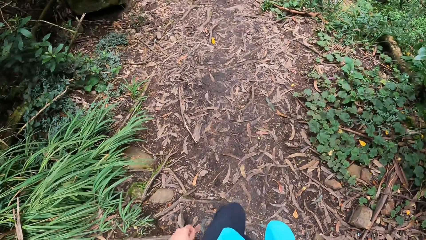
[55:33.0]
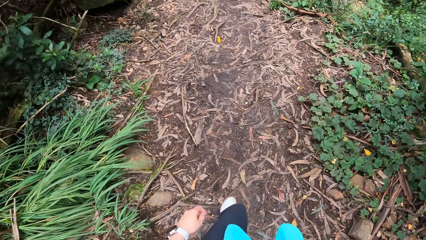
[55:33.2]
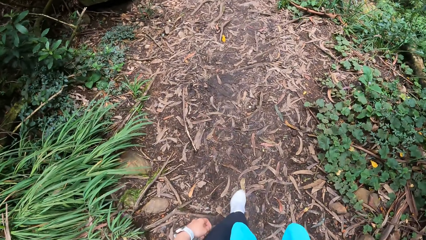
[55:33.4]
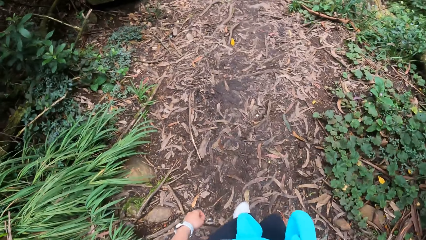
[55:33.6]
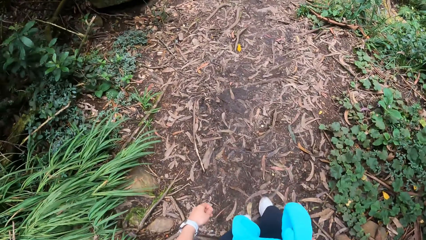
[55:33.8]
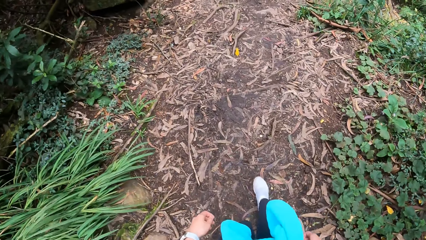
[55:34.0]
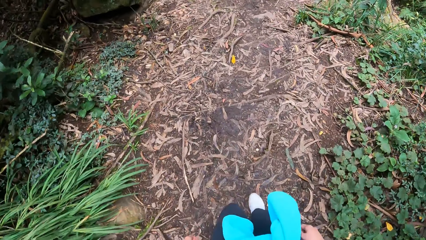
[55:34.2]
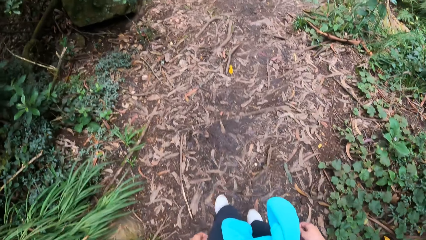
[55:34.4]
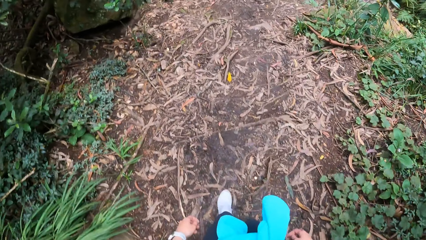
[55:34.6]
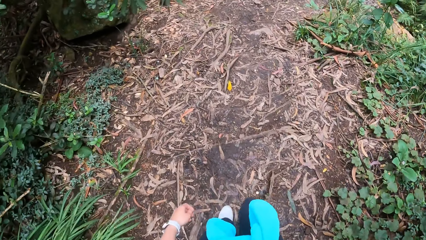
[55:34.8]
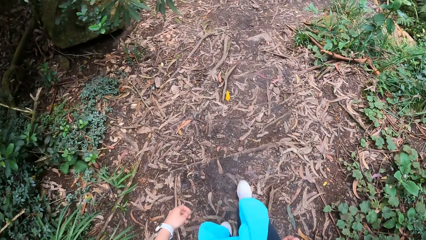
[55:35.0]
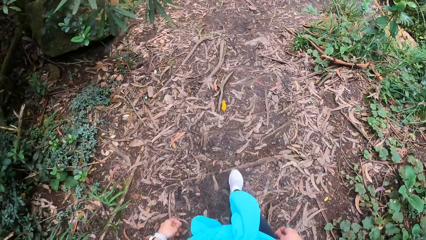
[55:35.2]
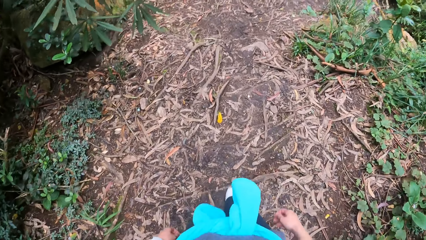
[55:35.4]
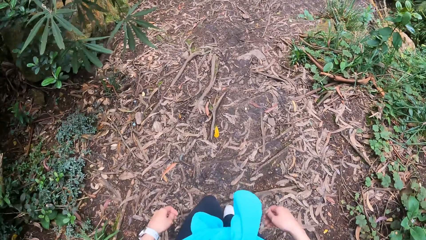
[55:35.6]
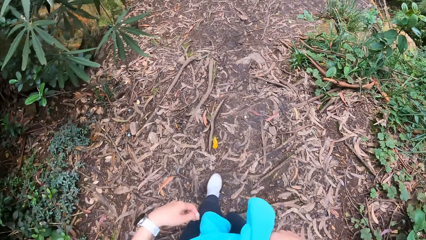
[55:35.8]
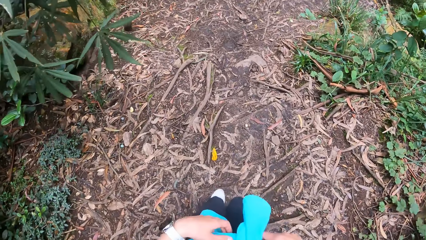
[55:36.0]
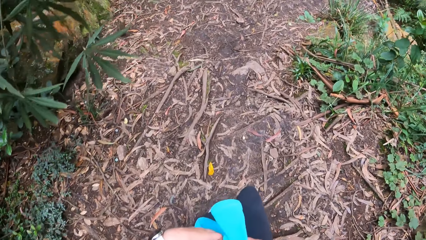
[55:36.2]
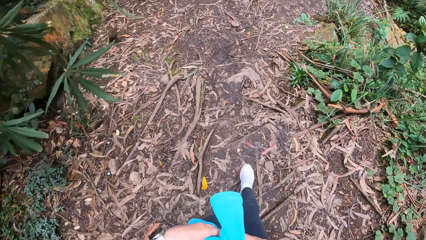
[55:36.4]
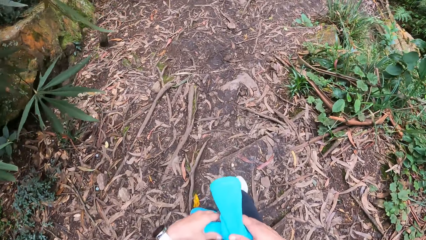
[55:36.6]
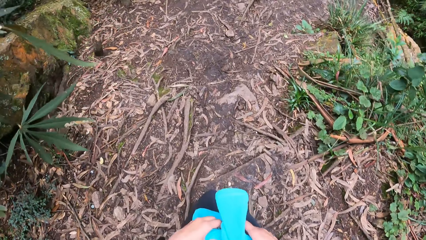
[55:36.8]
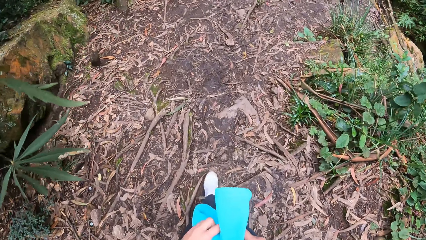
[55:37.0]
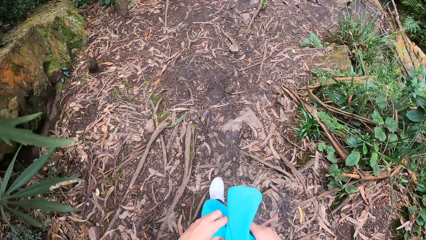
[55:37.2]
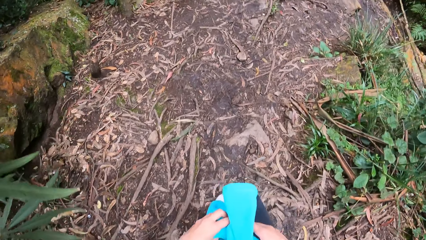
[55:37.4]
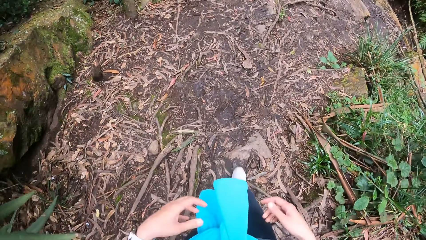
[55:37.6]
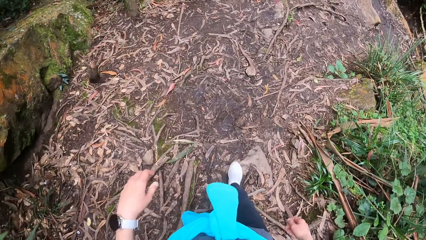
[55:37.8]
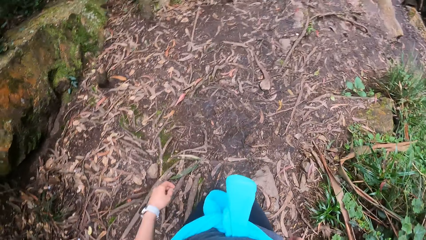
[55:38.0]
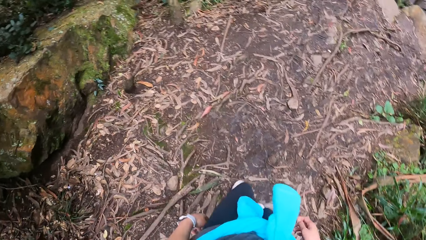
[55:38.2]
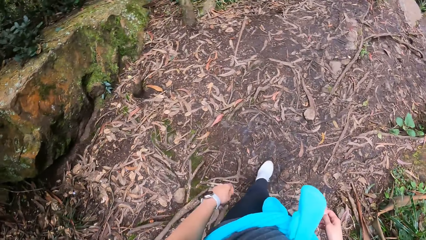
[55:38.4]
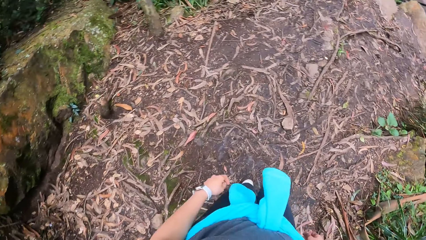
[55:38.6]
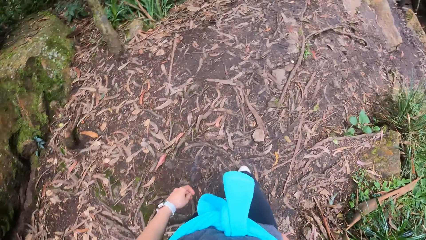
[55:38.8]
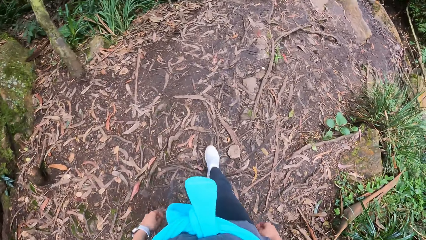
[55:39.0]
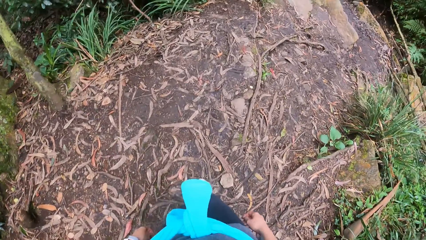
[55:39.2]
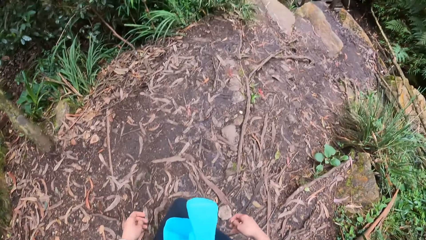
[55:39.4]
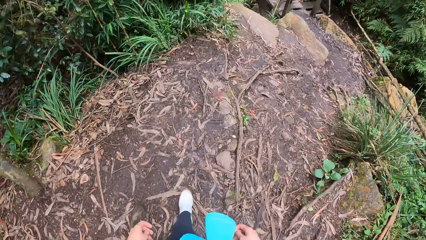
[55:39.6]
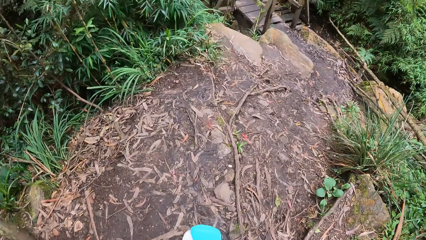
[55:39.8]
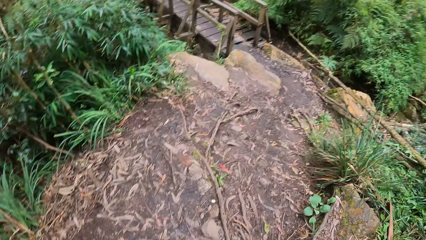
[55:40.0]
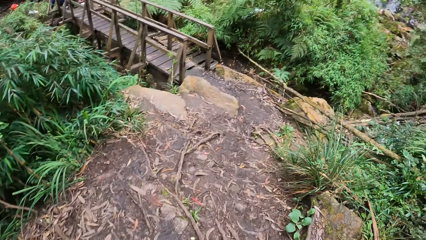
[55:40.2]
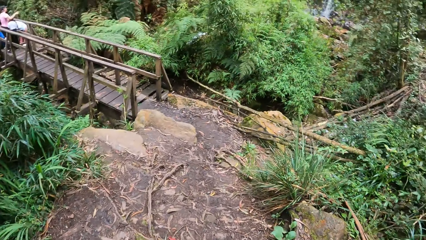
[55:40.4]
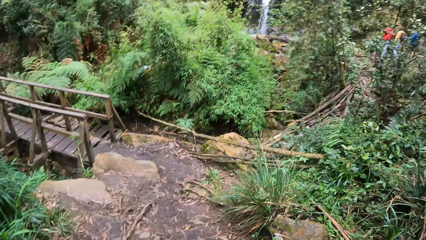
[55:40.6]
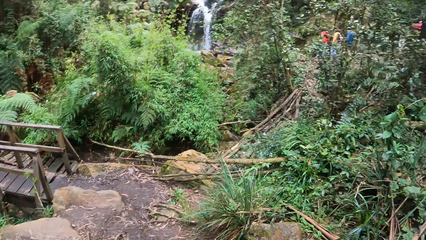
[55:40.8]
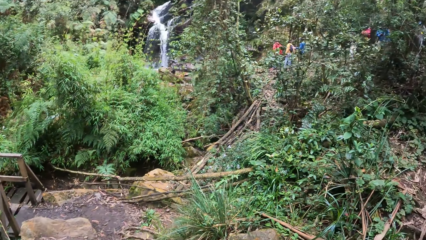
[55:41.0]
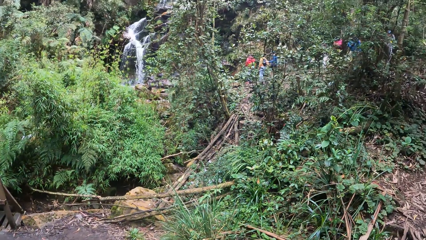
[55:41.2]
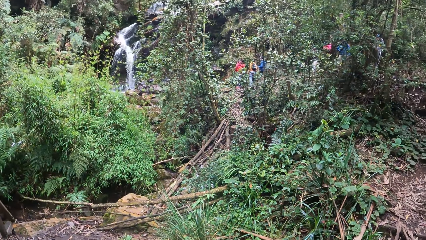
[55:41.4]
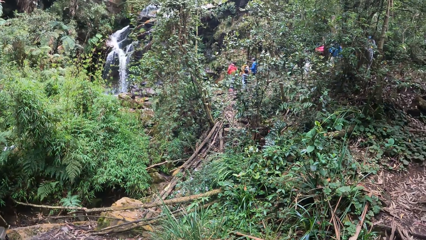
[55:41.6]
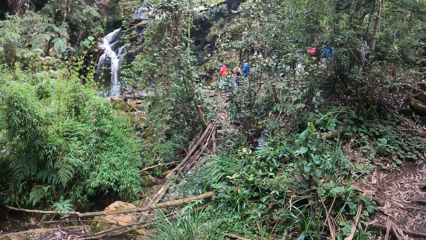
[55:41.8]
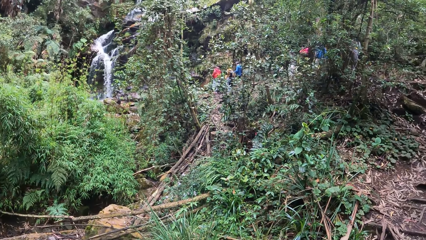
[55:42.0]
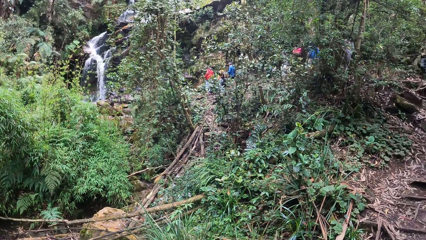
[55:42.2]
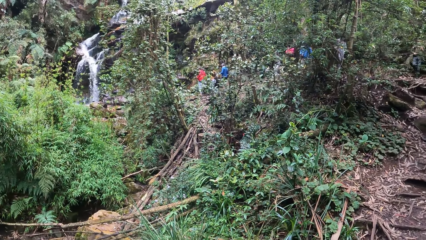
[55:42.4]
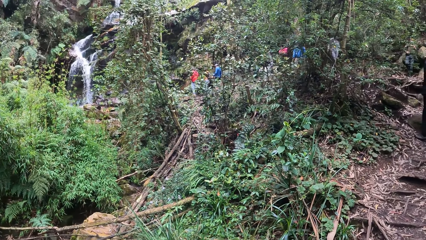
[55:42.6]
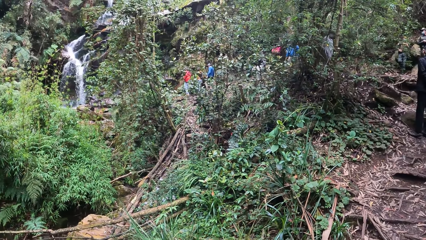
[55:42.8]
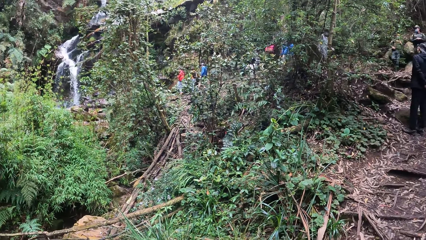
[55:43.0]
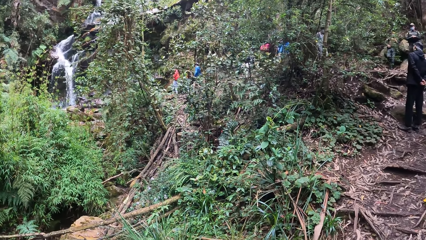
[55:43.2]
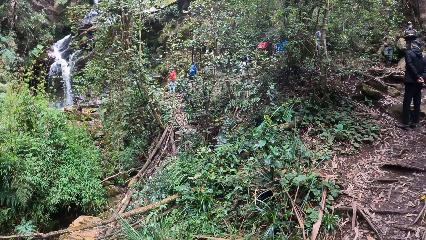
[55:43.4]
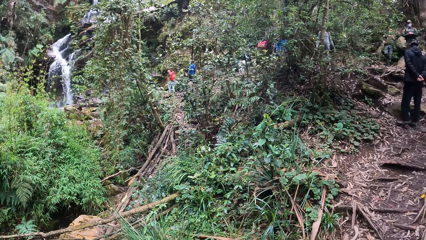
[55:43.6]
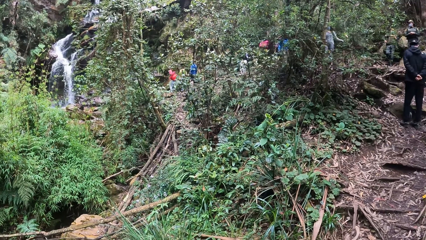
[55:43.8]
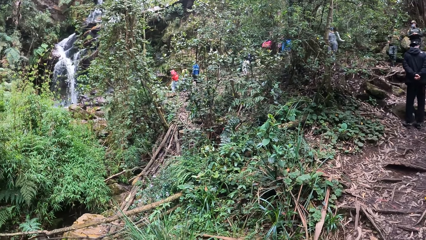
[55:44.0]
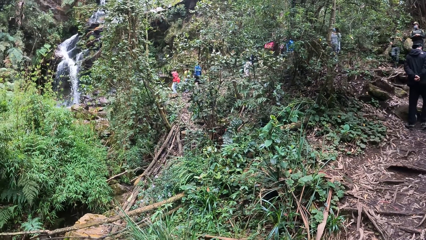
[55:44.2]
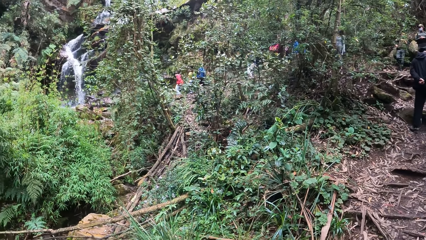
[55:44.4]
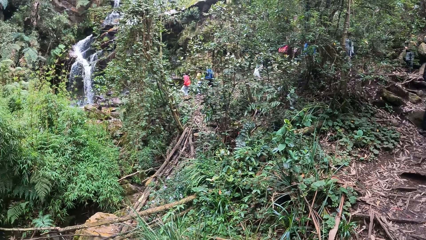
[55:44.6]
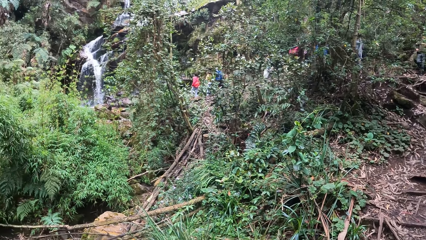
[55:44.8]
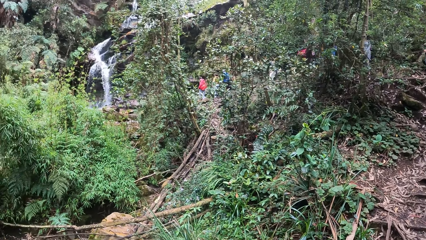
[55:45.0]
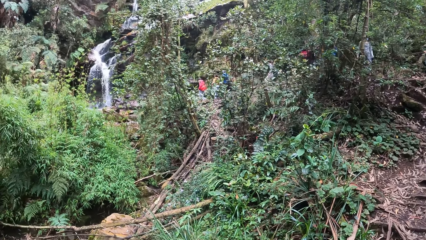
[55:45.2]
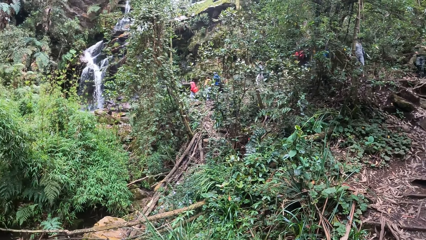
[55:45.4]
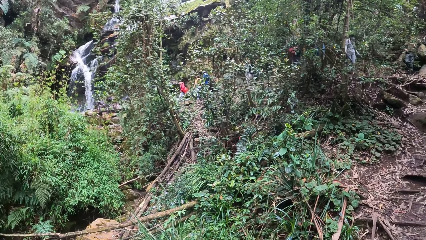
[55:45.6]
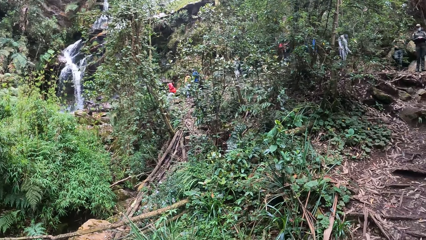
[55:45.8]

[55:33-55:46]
The camera wearer adjusts a jacket on her waist with both hands. She walks around in the compound and looks around the compound.

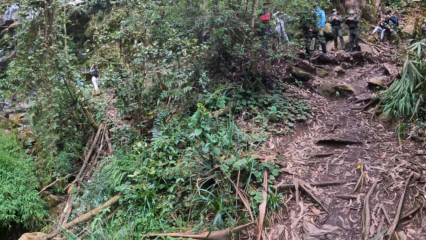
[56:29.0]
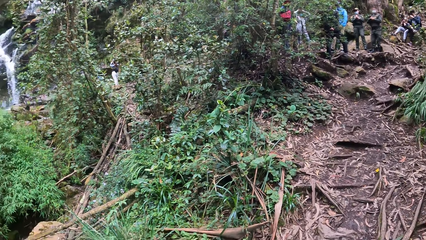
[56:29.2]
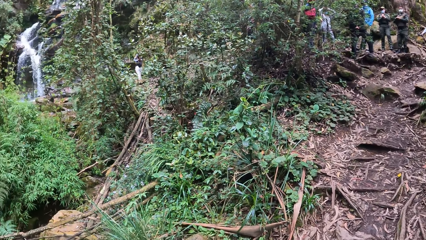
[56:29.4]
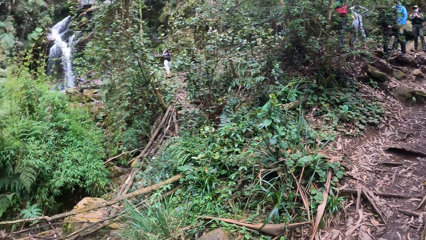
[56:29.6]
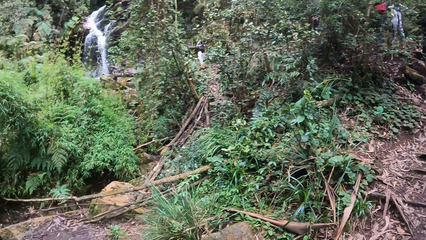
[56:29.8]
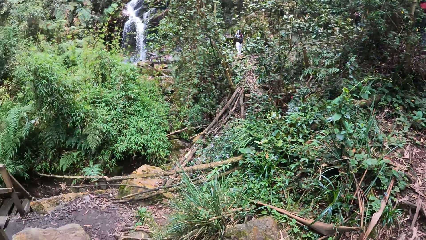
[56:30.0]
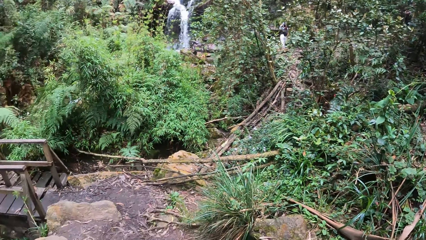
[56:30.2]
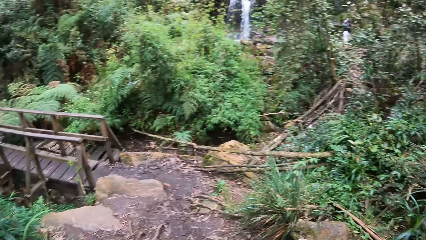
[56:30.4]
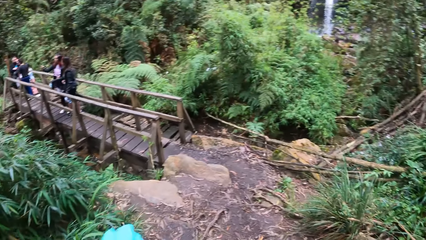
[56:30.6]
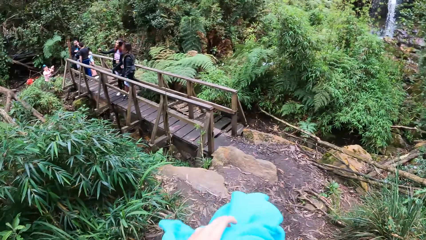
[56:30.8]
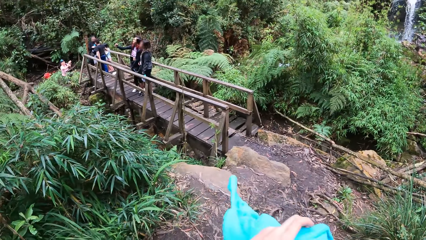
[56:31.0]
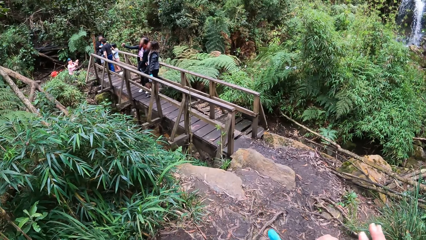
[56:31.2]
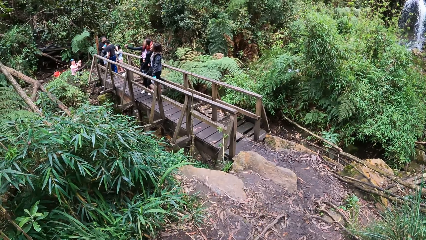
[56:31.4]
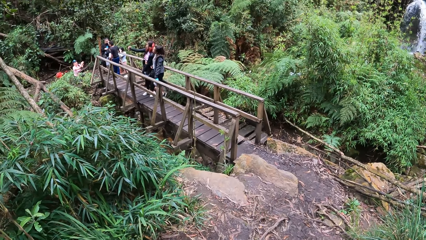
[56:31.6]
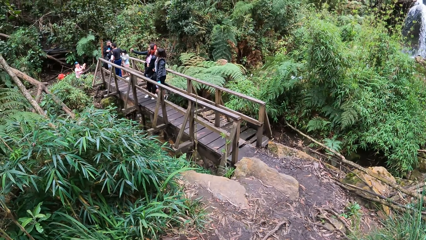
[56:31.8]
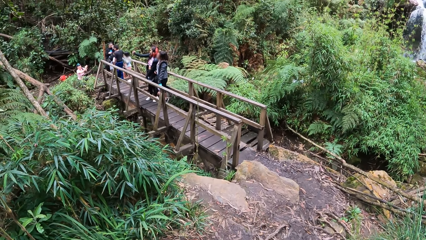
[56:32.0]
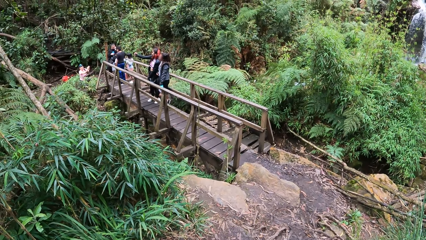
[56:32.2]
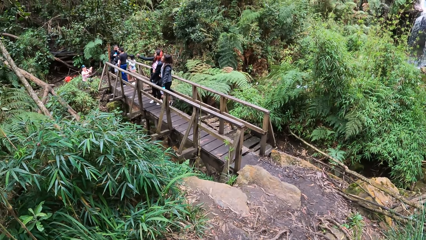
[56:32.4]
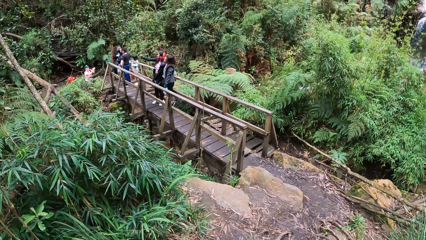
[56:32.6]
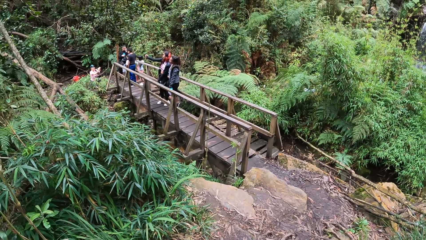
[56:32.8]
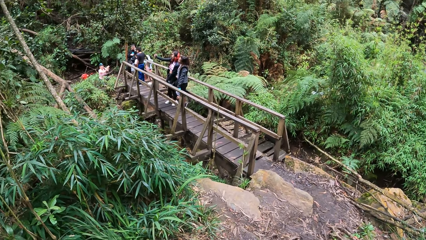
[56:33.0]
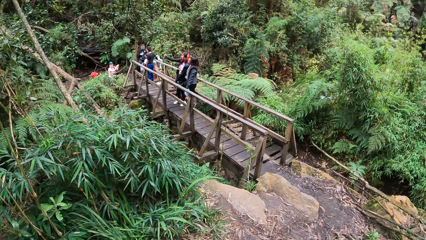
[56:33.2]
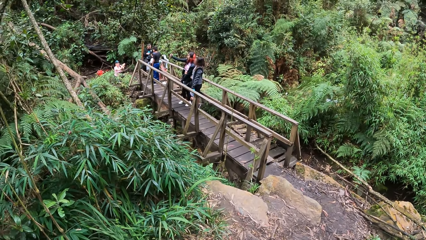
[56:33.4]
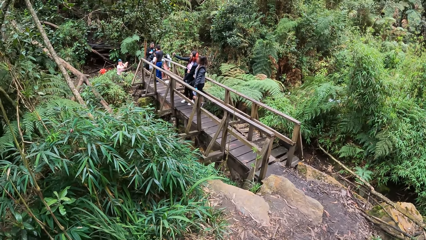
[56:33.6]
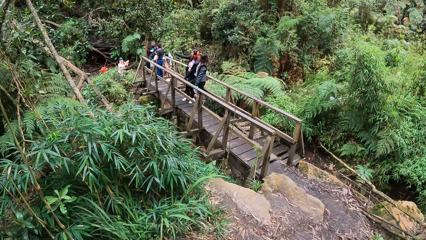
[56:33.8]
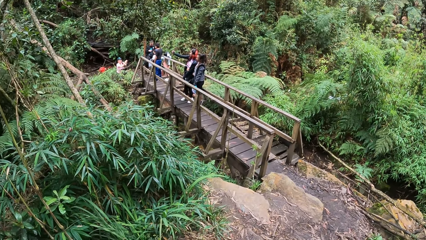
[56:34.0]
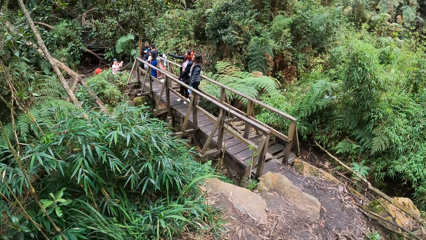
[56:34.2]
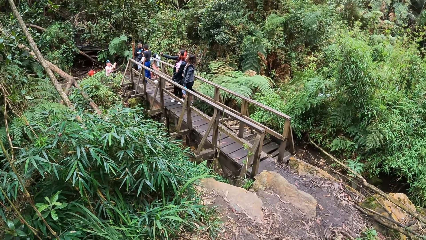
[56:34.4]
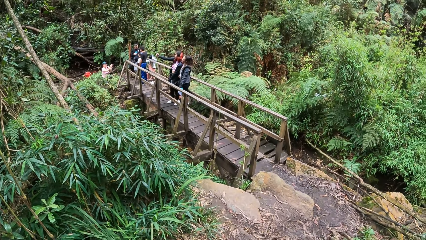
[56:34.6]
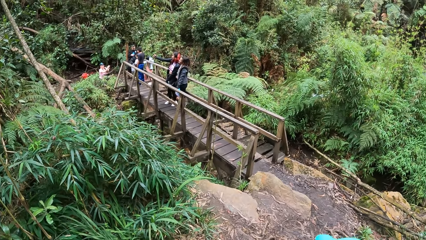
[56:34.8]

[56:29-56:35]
The camera wearer holds a jacket in her left hand. She adjusts a sweater. She holds the jacket with both hands. She looks around the compound.
